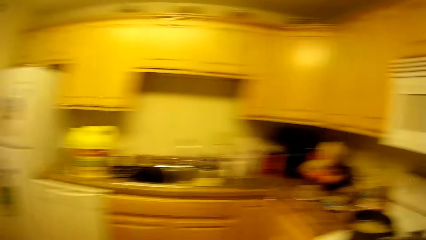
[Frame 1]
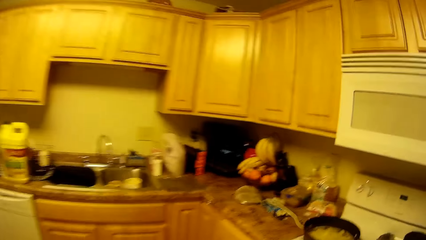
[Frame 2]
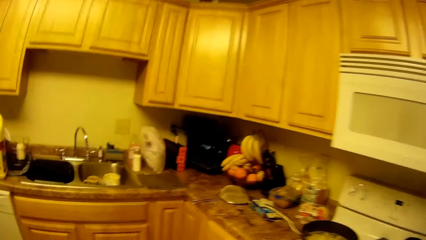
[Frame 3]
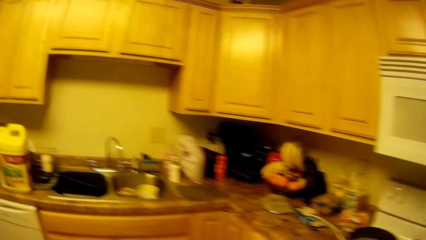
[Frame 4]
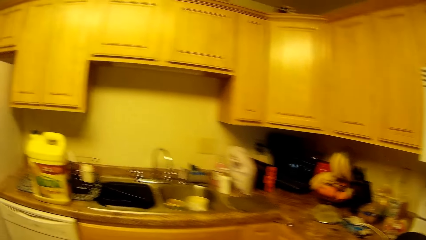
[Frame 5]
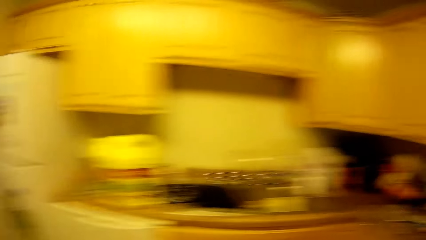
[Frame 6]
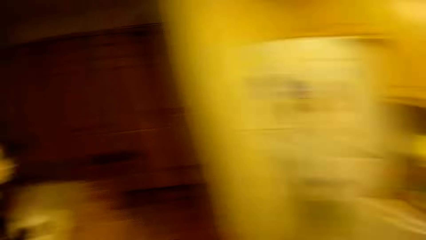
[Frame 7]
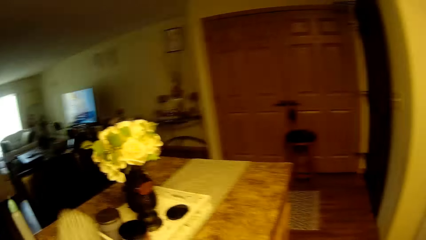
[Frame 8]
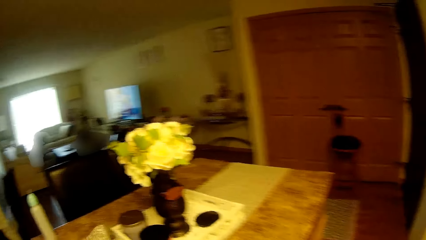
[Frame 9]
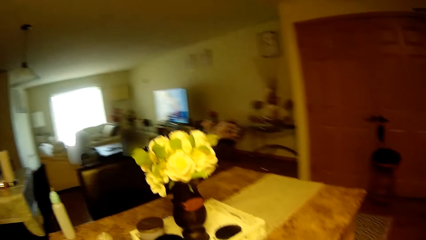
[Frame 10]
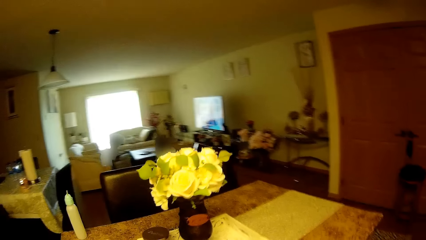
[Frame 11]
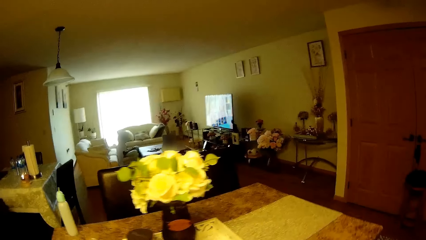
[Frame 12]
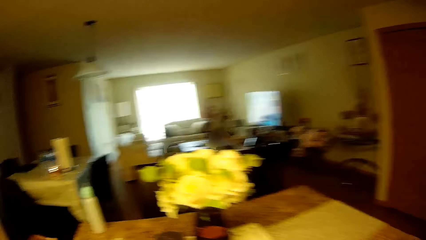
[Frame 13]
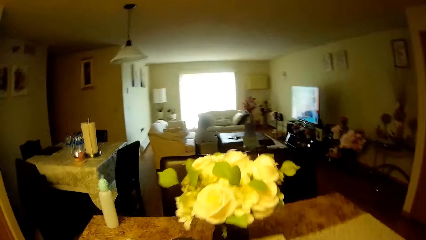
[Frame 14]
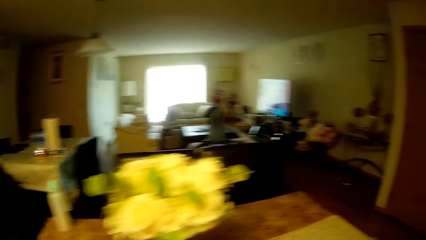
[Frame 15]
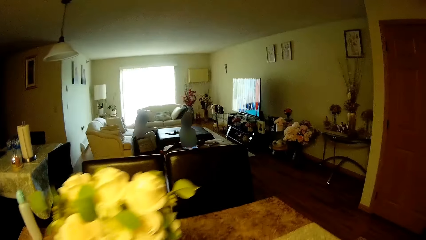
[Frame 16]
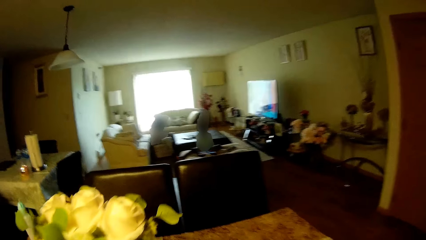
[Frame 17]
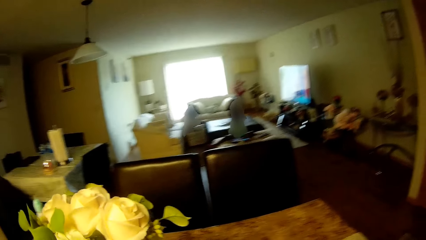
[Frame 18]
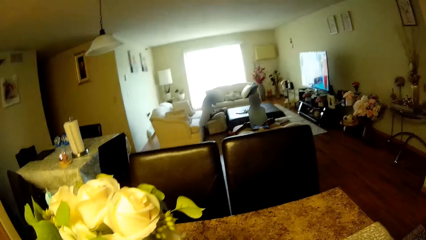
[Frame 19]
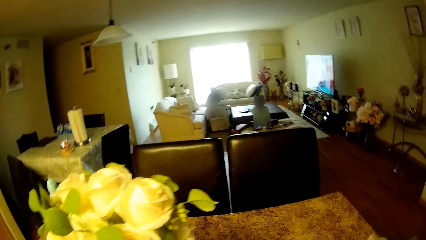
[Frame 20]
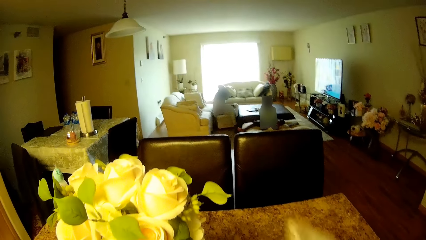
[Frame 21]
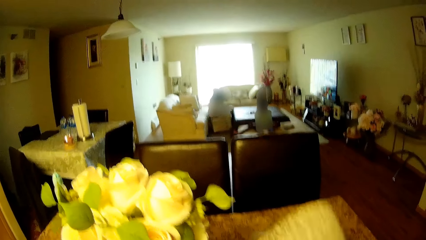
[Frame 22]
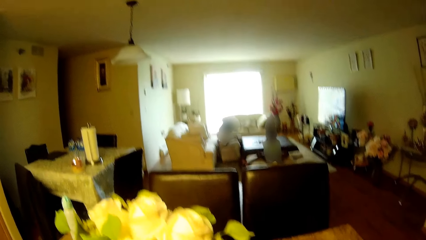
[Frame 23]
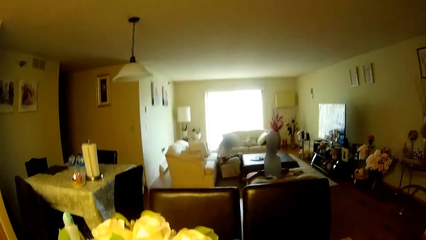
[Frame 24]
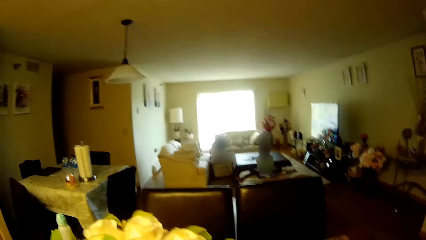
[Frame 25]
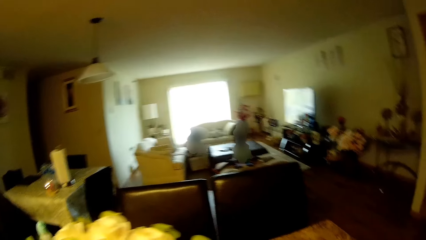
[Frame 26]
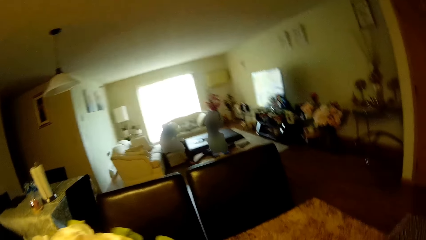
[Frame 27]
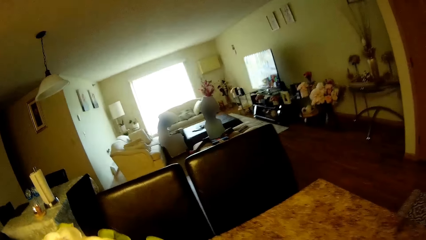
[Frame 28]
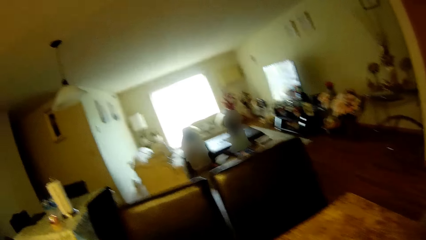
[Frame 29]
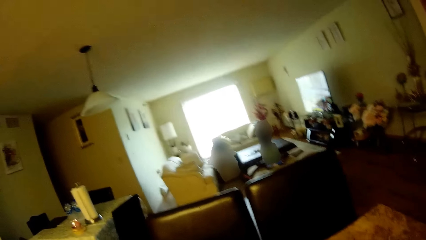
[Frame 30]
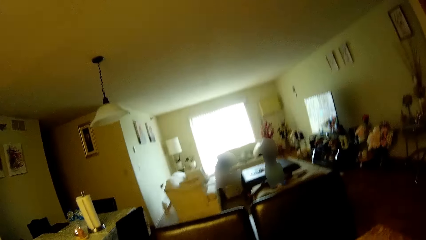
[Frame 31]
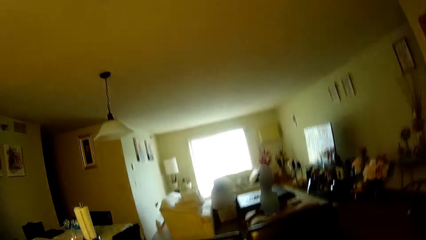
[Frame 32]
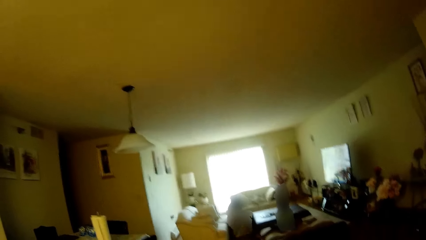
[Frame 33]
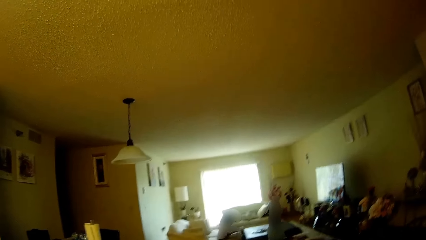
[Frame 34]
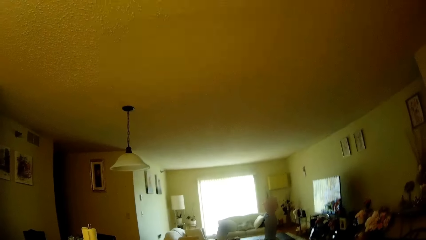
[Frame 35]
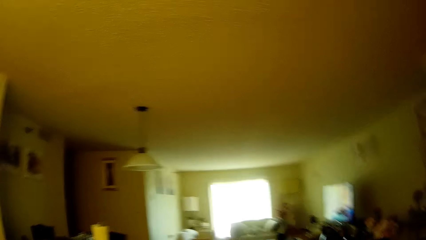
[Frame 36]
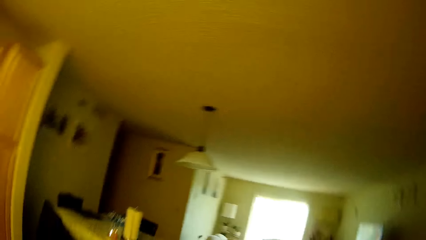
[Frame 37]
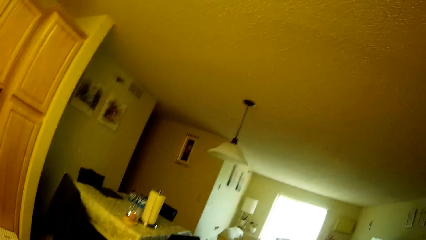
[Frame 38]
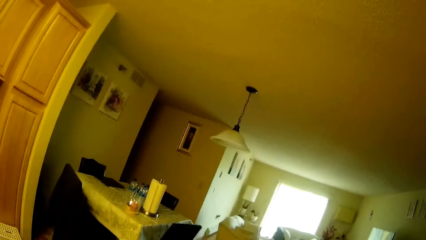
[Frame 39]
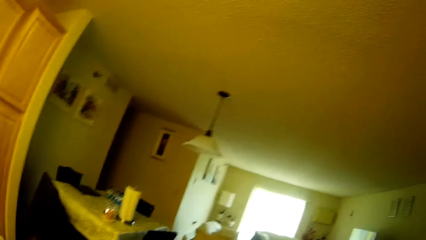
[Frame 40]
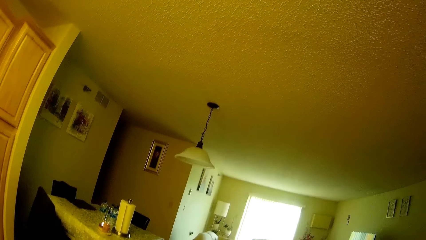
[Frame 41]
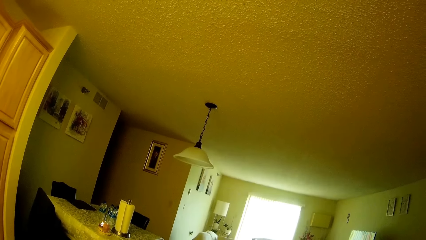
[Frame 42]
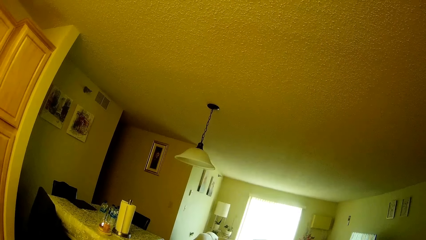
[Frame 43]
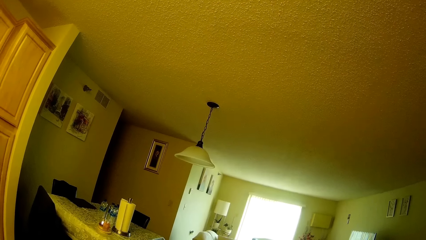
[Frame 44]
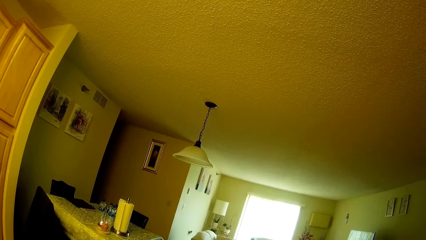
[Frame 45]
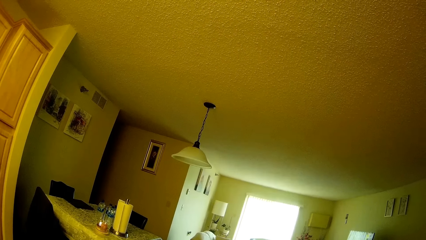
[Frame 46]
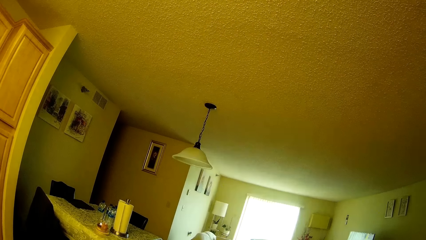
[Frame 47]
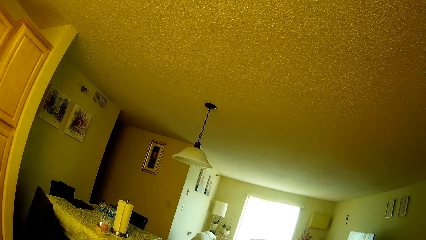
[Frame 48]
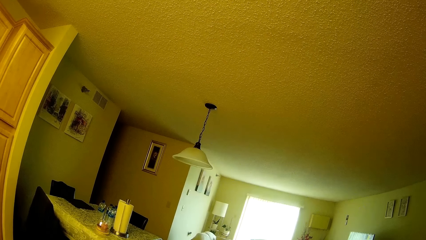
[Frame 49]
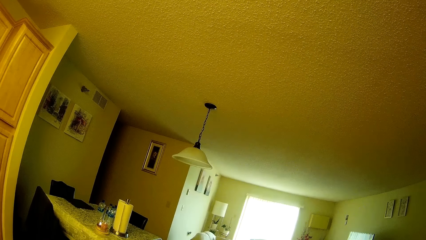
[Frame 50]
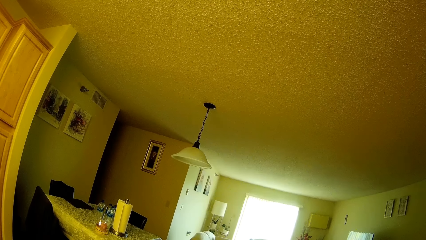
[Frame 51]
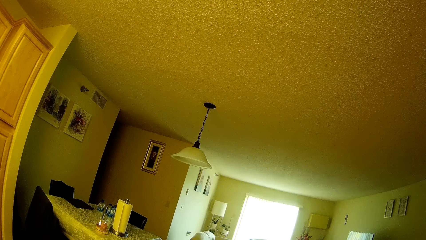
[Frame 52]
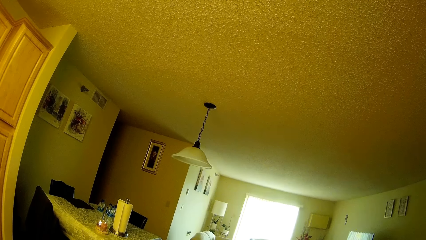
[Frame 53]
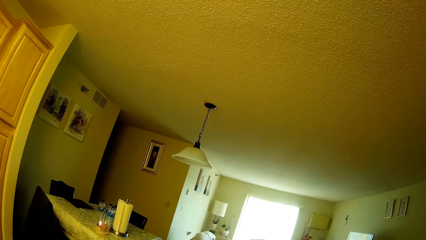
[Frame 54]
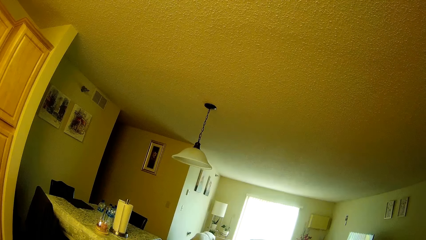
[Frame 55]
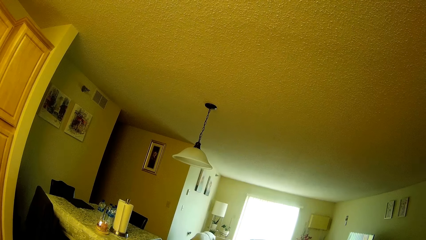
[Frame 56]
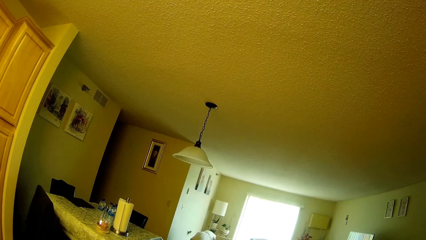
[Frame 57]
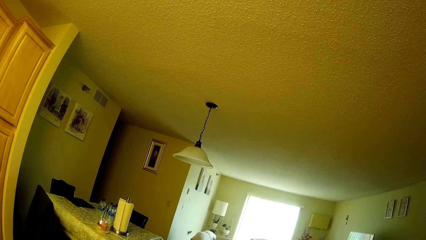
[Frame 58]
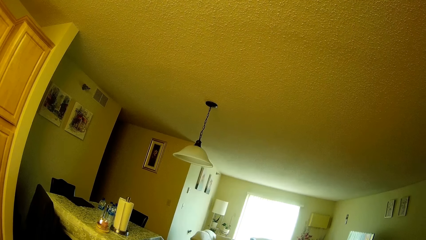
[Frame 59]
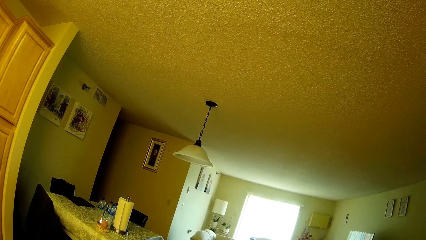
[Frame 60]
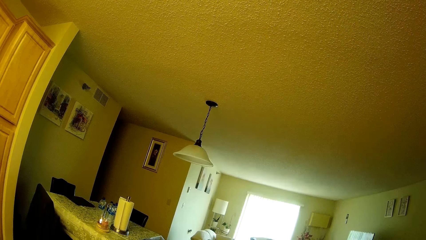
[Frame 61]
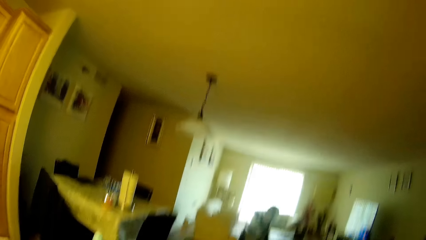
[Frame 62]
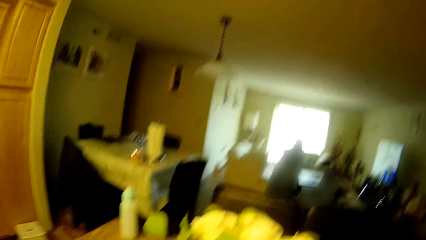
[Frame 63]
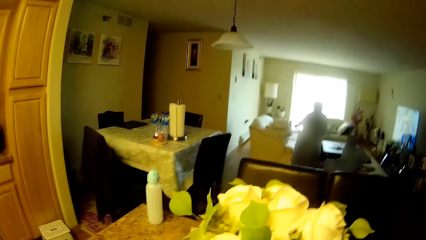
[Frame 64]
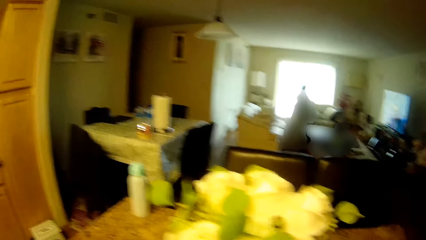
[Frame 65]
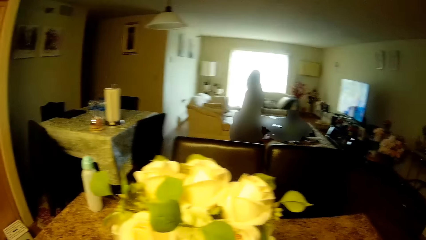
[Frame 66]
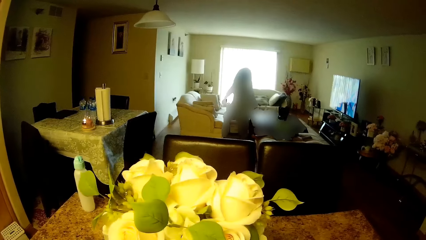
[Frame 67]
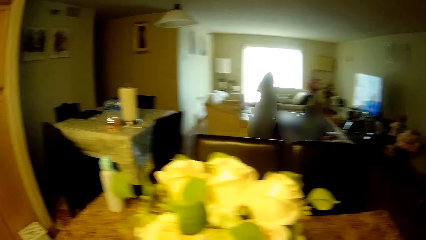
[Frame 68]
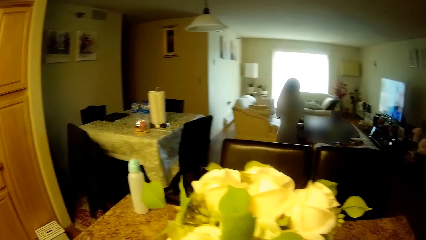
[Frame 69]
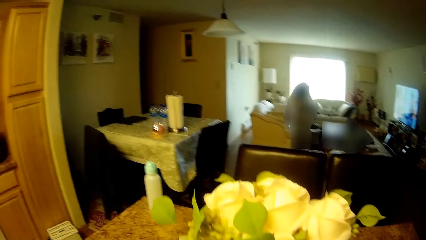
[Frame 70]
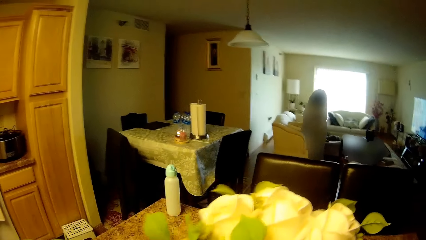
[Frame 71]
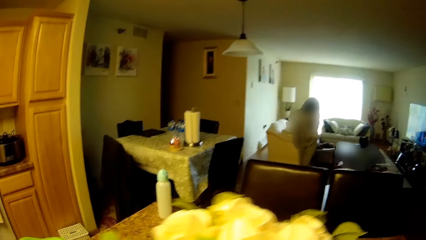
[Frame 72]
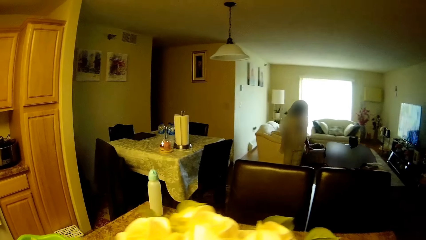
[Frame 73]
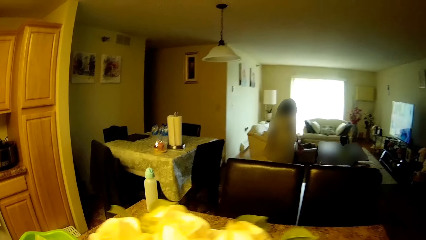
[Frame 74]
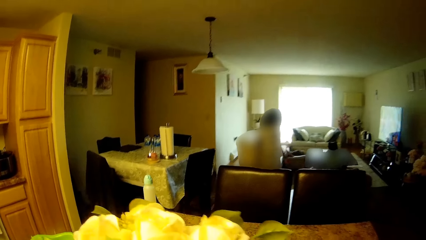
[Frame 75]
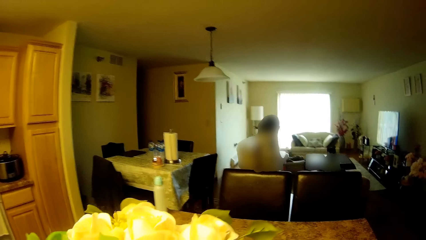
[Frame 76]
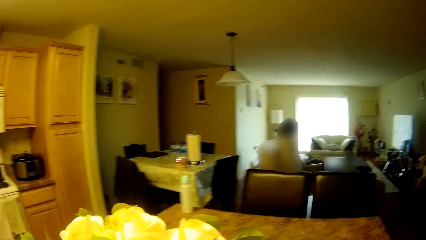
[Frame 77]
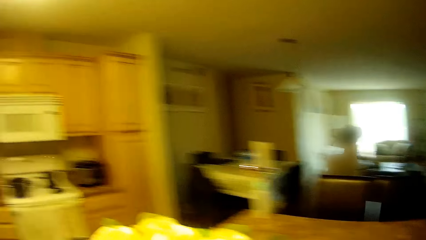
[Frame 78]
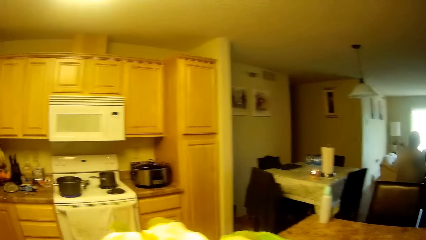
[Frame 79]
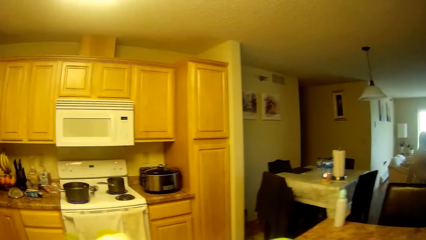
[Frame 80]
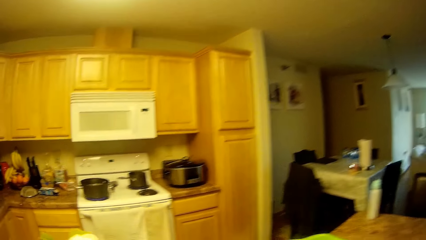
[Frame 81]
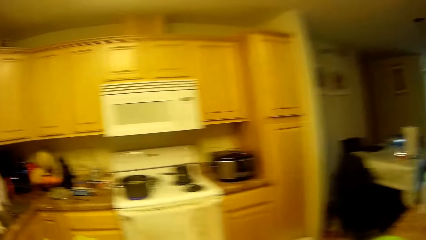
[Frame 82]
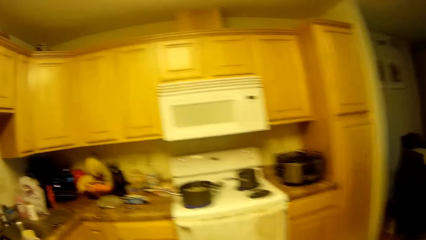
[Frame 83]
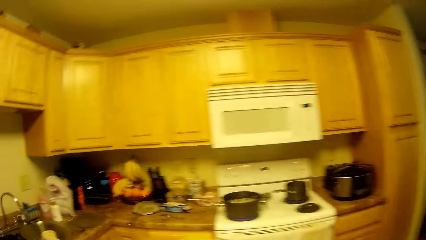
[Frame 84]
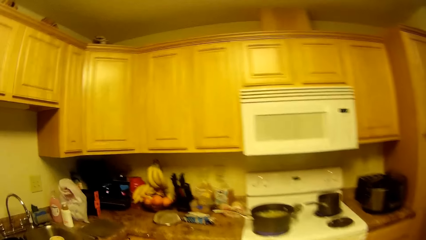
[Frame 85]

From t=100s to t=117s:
The camera wearer turns around the room. They pick something from the table with the left hand. They pick something from the bowl on the countertop. They talk with a baby. They stare at the baby. They pick flowers from the table.
